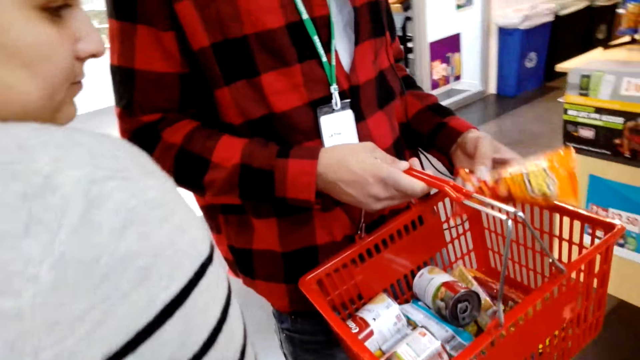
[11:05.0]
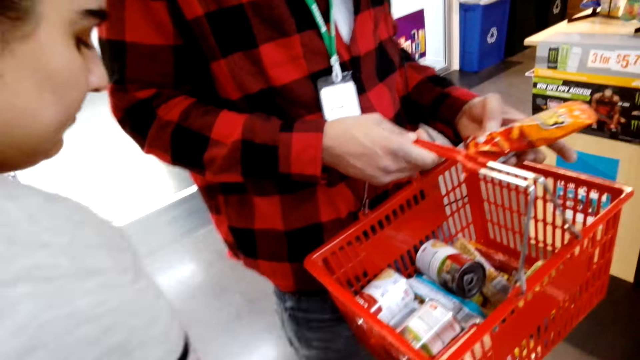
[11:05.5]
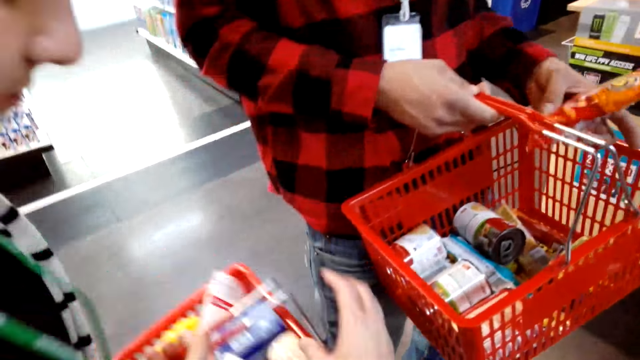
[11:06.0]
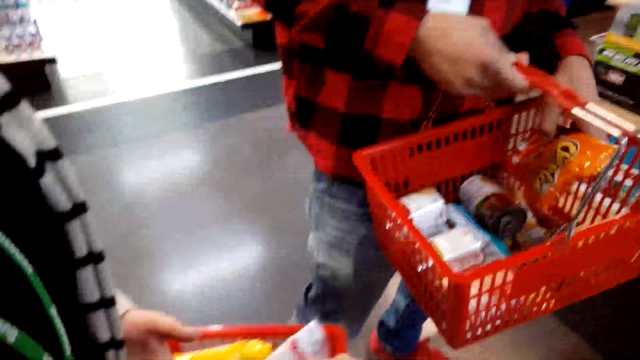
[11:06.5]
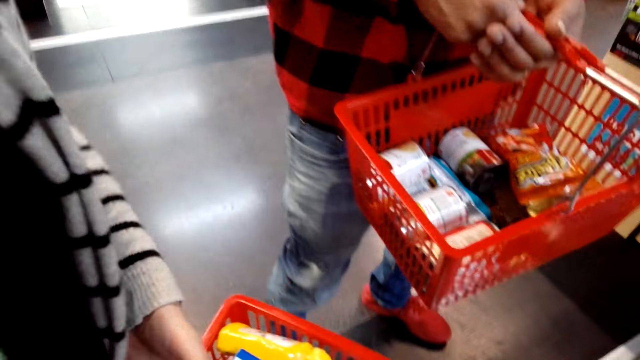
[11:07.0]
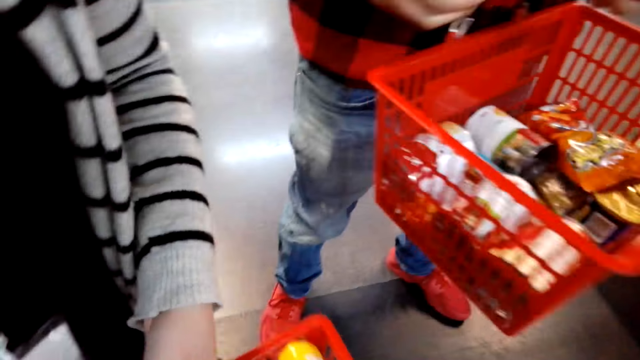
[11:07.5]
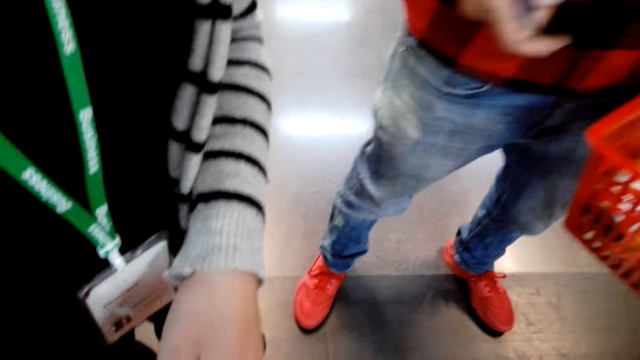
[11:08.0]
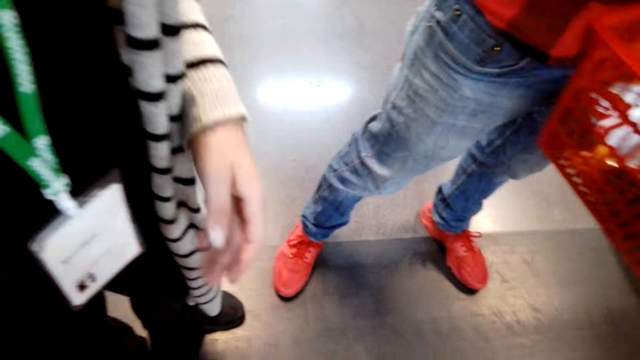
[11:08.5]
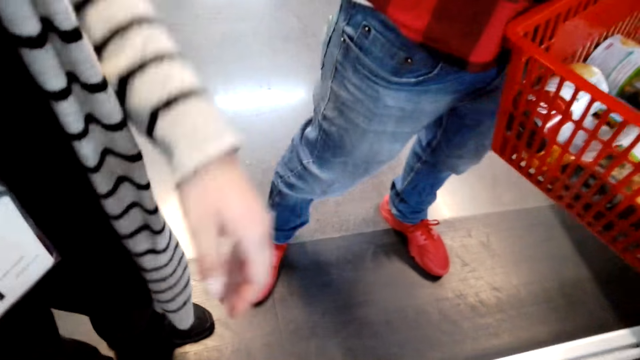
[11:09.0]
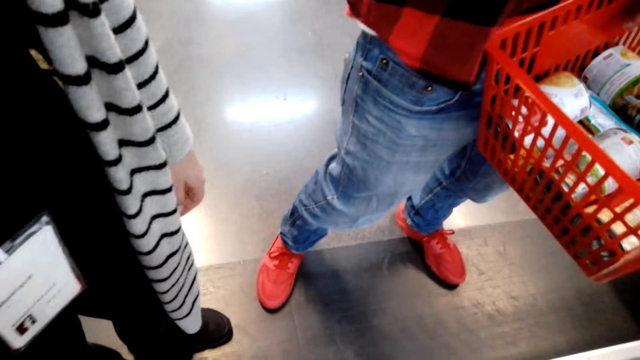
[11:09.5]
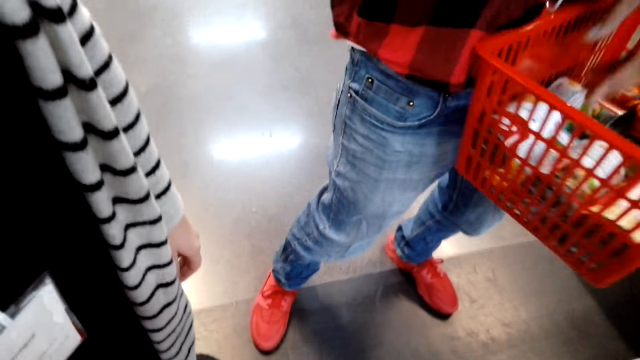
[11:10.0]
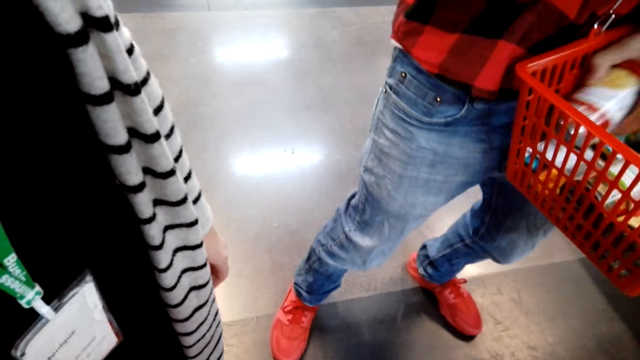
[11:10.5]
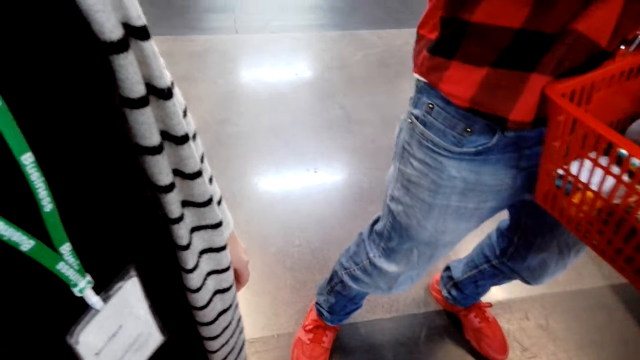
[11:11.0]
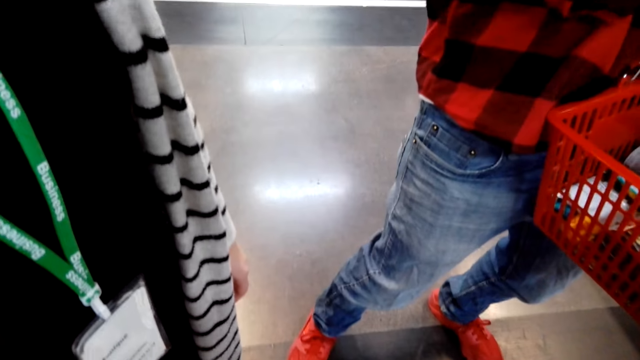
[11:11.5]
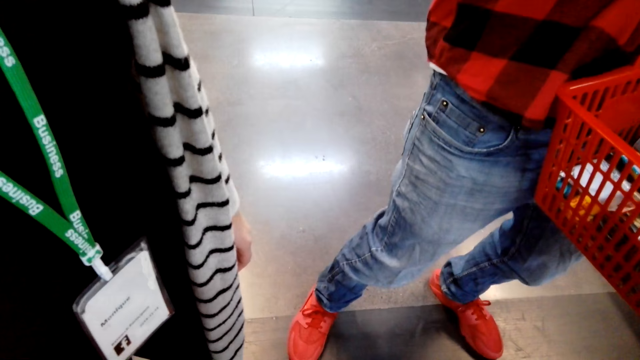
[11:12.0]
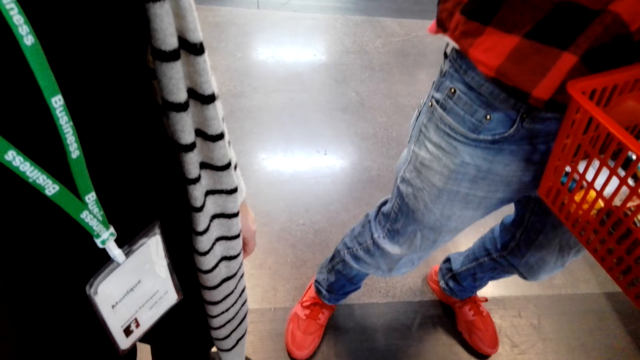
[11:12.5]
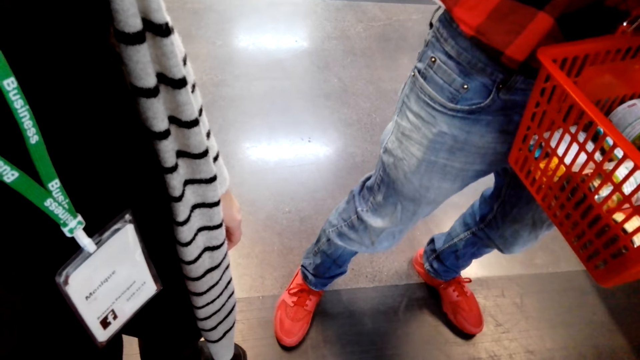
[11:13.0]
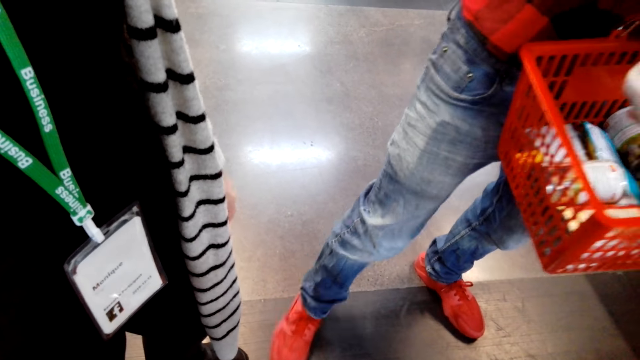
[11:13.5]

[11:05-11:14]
The camera wearer interacts with a person. They take the shopping courier or basket from the person. They interact with the person. Another person interacts with the camera wearer and picks a product from the basket.

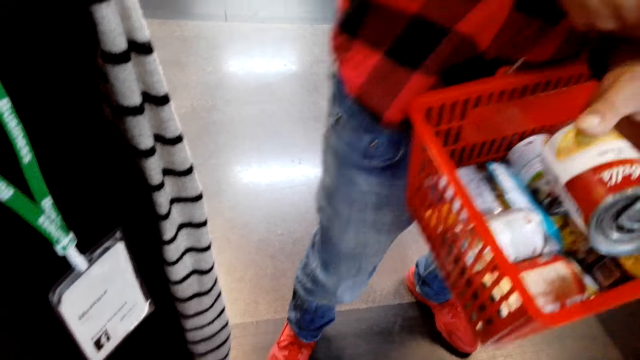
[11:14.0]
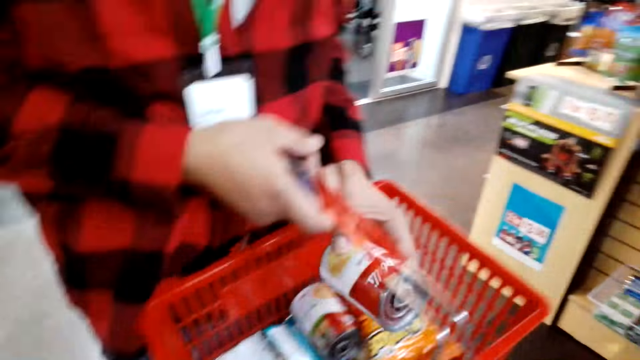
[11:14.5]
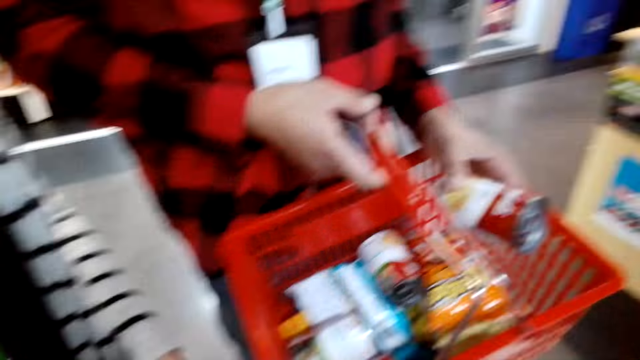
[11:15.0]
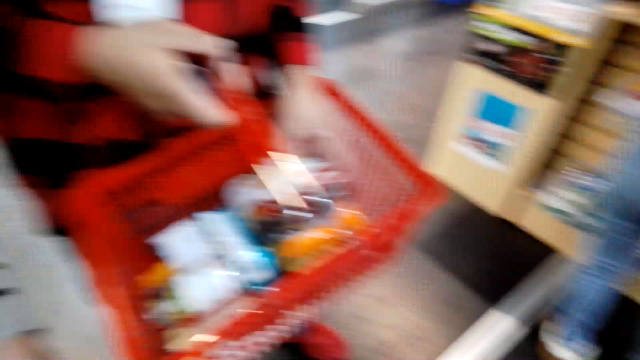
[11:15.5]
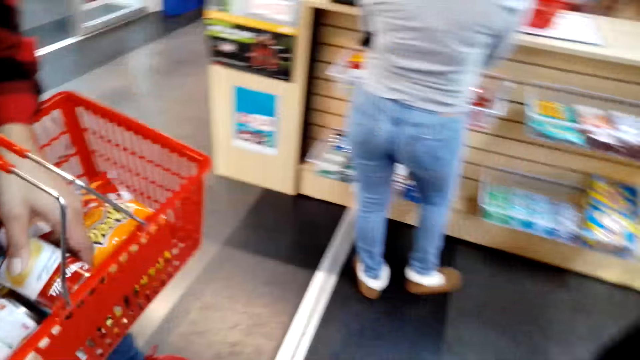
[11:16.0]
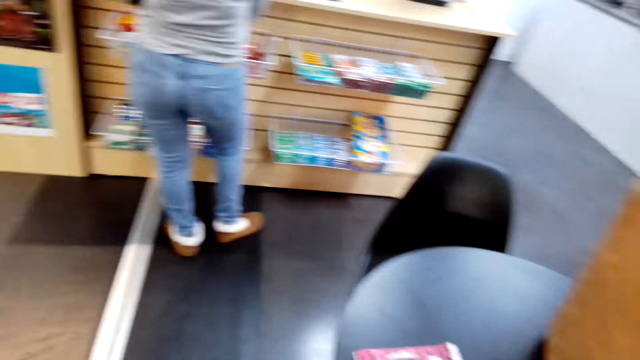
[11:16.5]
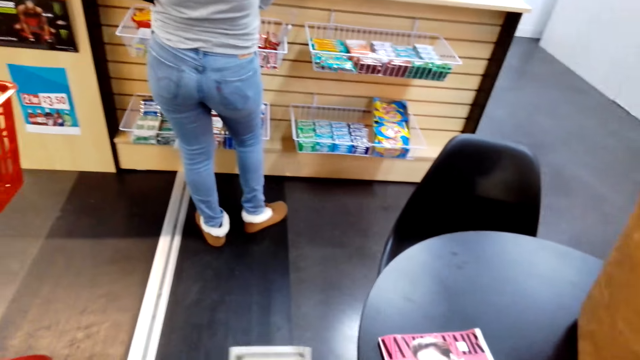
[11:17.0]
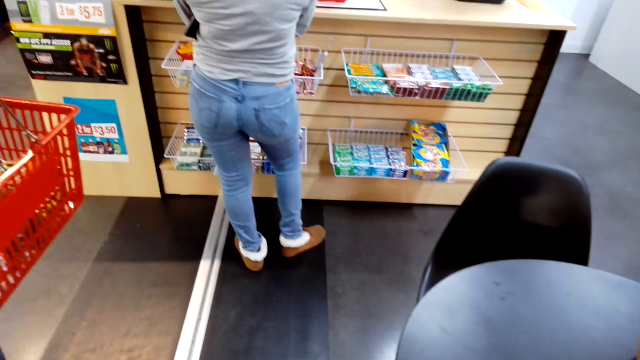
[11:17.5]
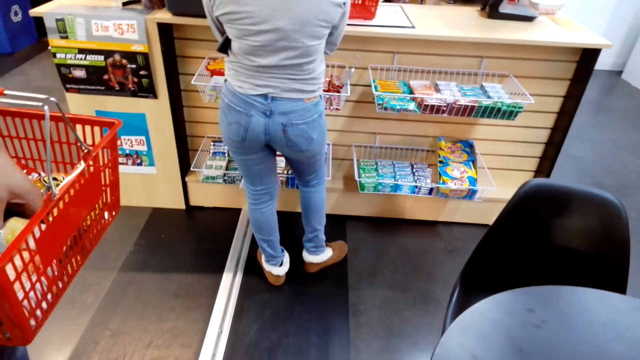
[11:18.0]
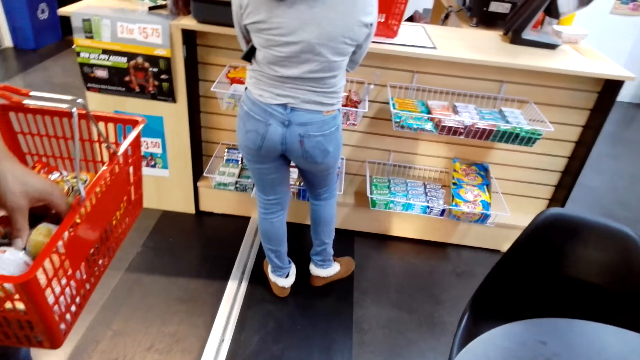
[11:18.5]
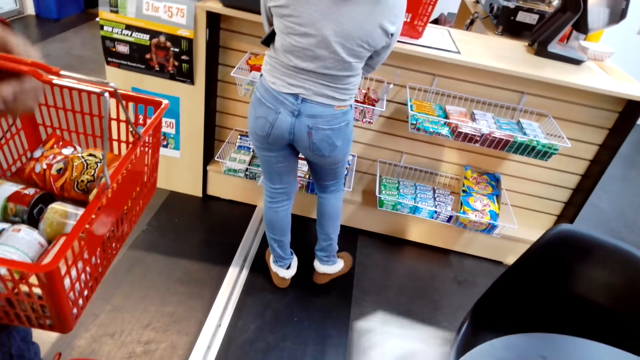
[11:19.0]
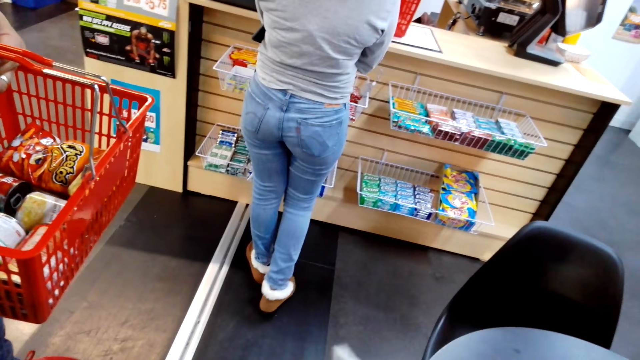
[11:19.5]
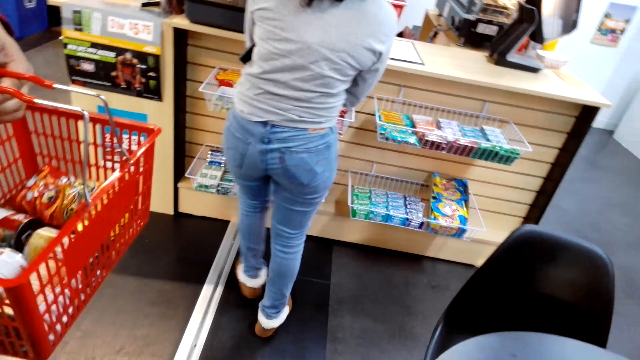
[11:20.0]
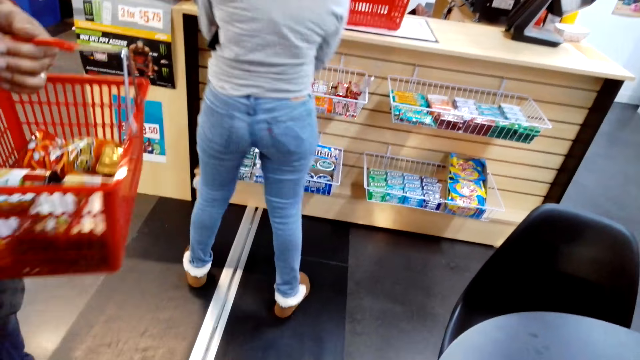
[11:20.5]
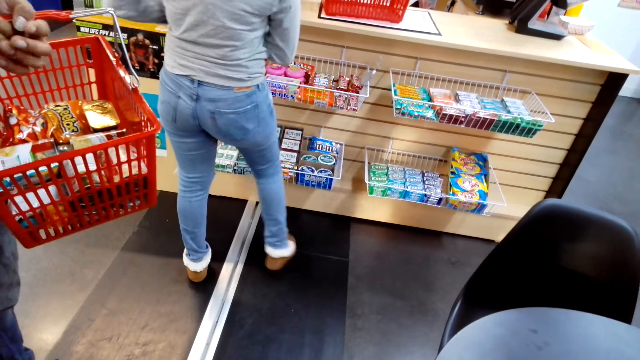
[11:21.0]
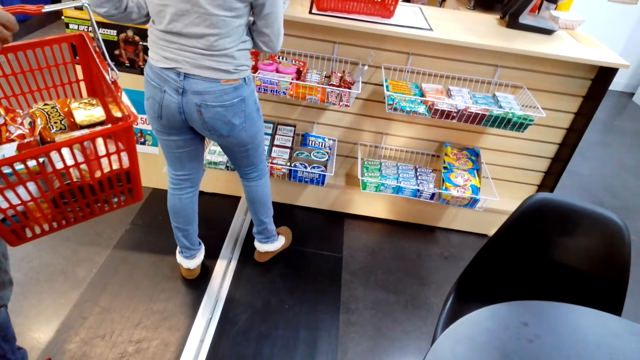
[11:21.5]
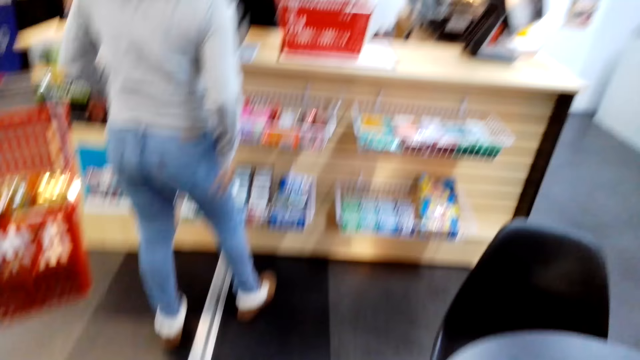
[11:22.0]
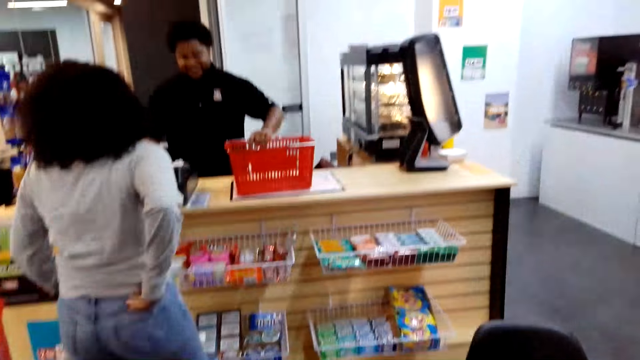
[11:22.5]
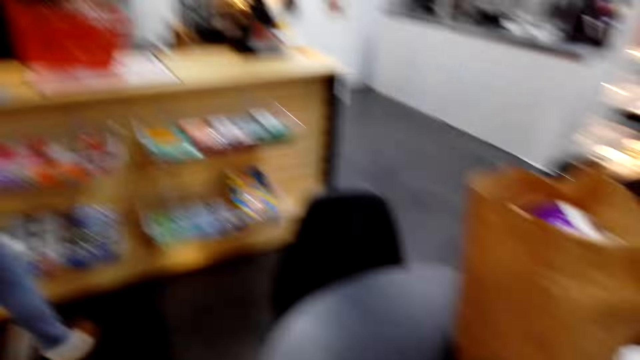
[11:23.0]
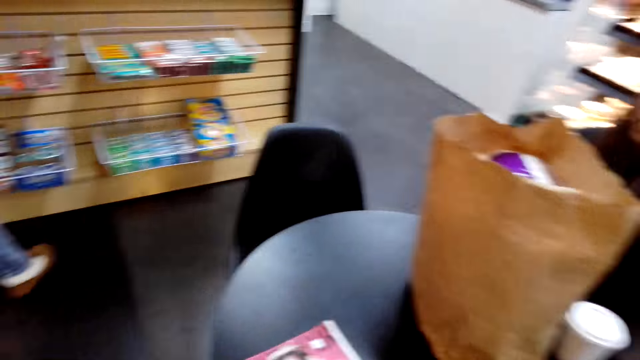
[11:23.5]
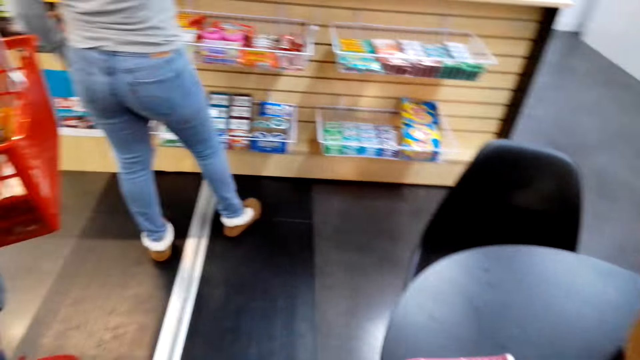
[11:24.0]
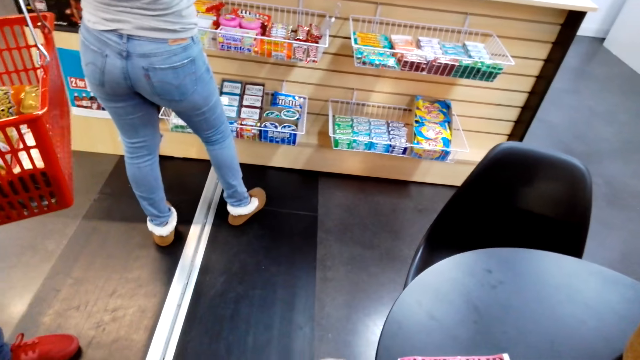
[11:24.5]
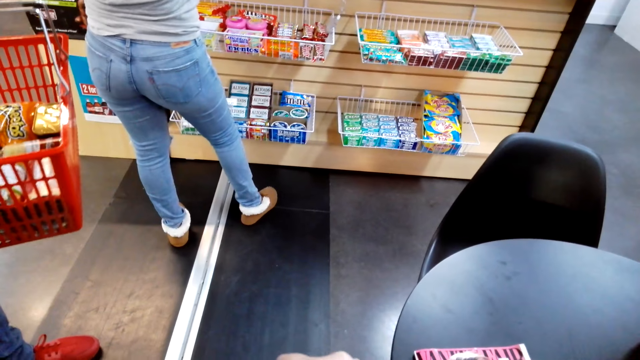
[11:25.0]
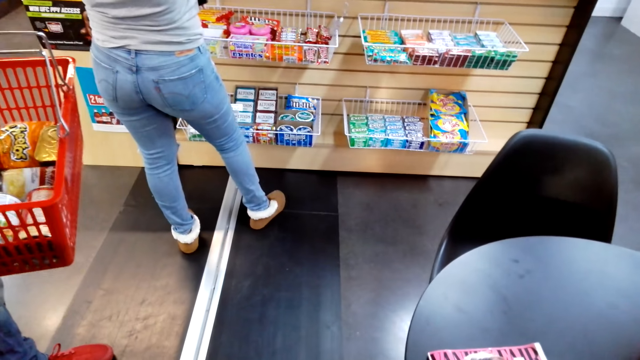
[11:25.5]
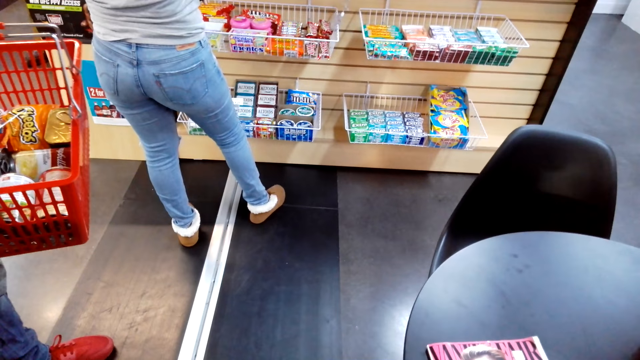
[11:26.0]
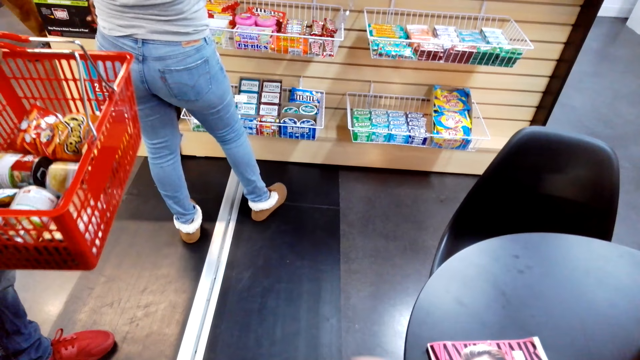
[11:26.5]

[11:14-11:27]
A person interacts with the camera wearer and another person. The first person drops the tin to the shopping courier or basket. The camera wearer looks around. The first person arranges the product in the basket. The camera wearer looks down. They look around.
